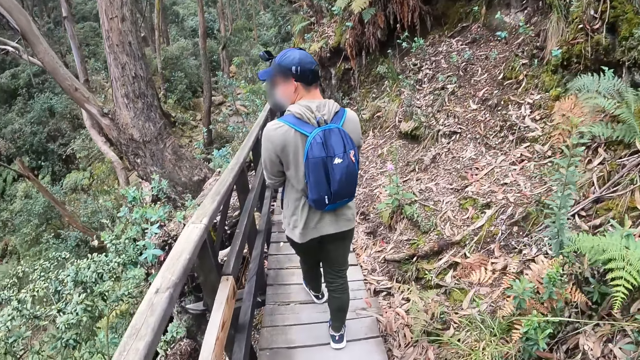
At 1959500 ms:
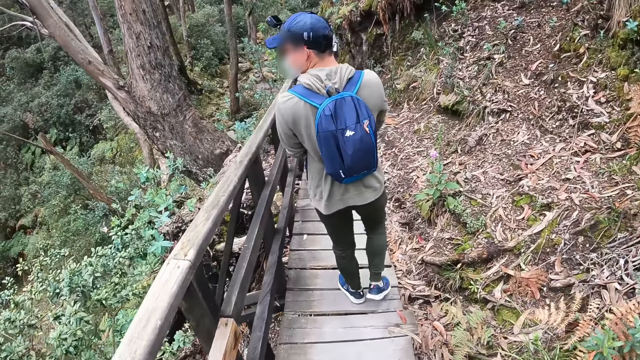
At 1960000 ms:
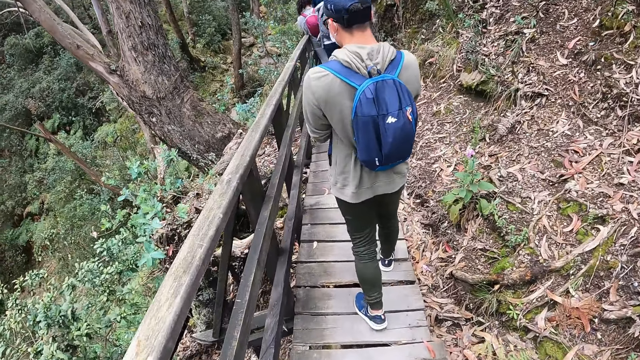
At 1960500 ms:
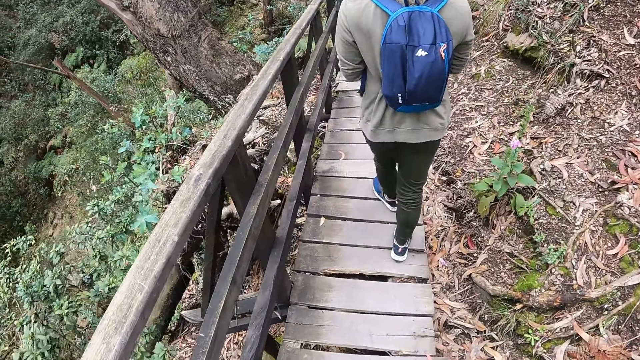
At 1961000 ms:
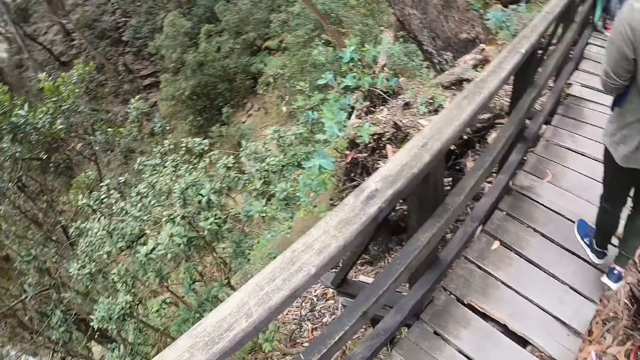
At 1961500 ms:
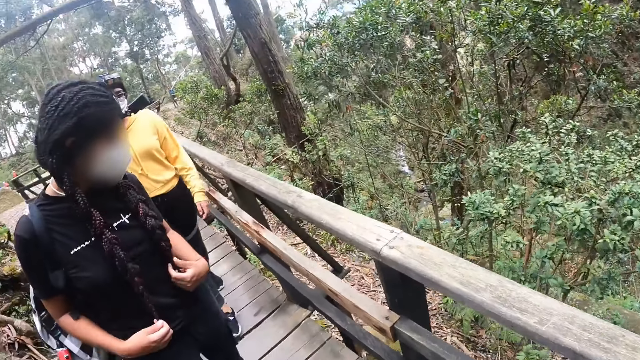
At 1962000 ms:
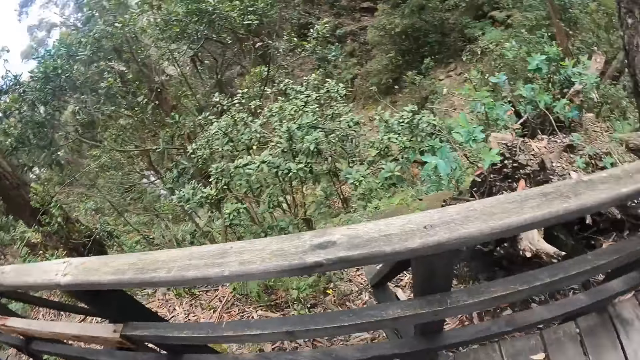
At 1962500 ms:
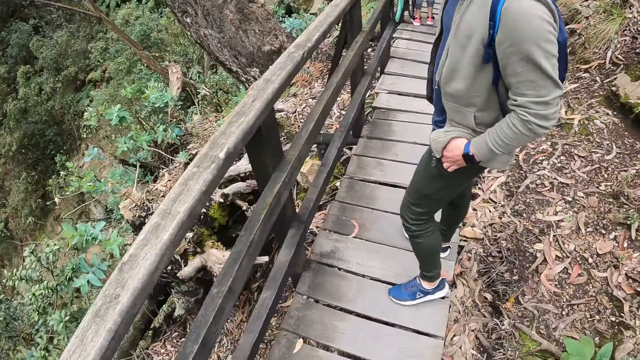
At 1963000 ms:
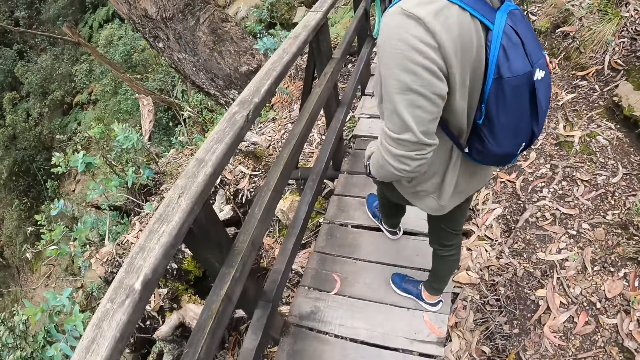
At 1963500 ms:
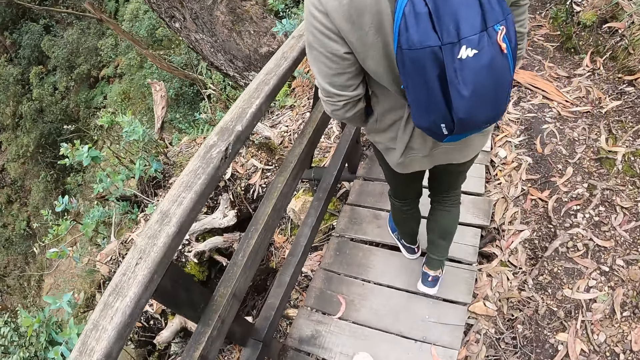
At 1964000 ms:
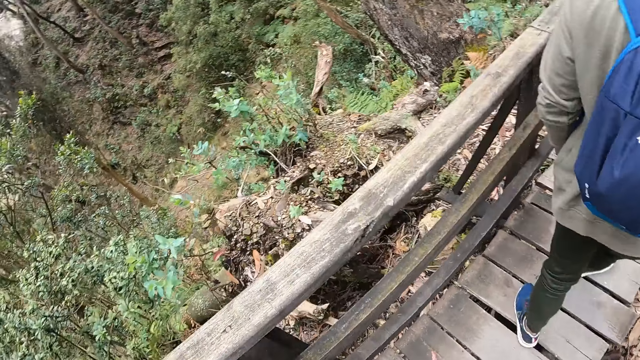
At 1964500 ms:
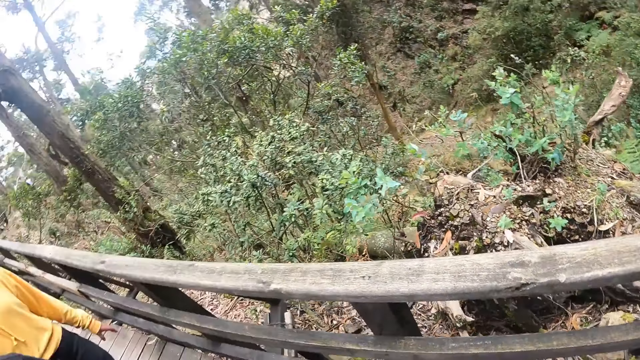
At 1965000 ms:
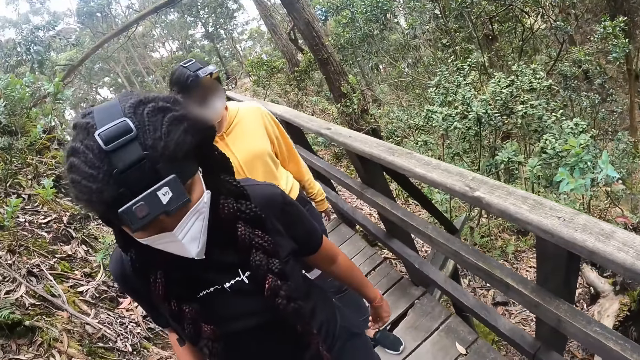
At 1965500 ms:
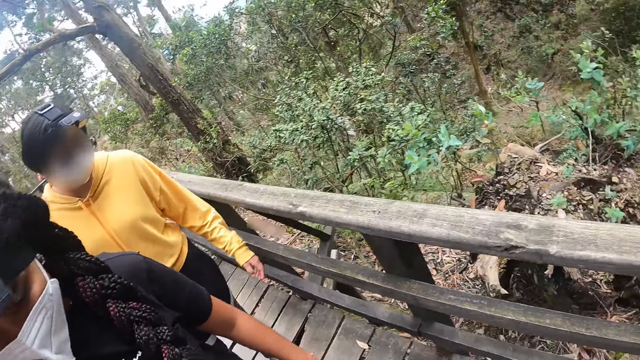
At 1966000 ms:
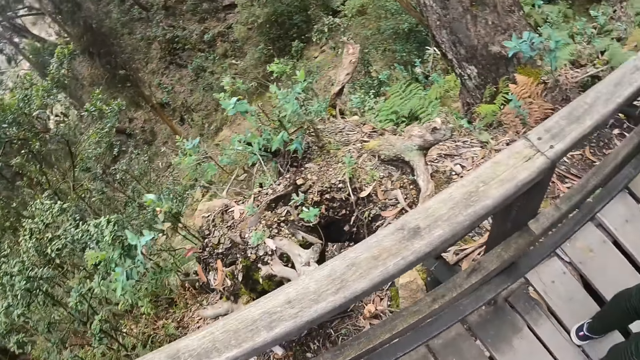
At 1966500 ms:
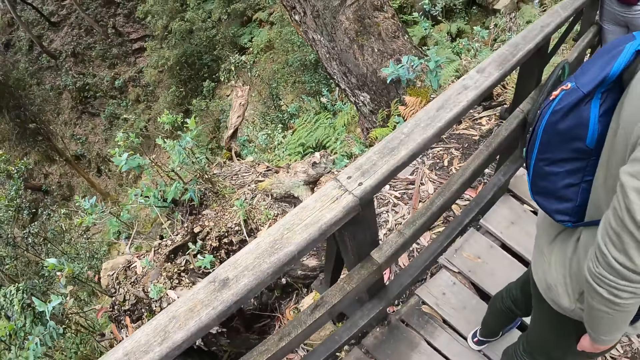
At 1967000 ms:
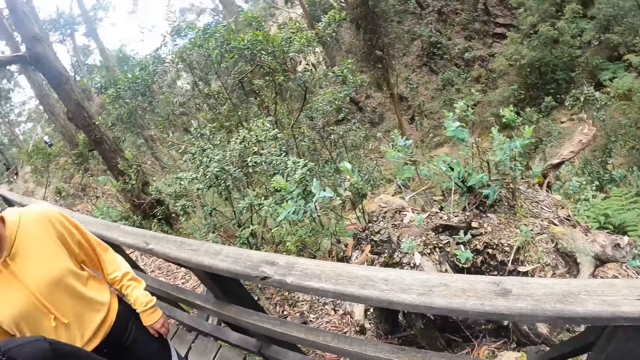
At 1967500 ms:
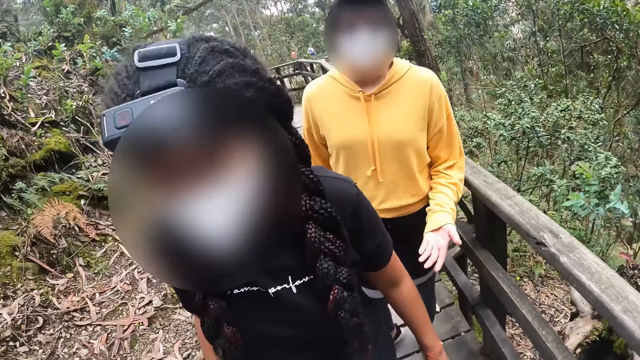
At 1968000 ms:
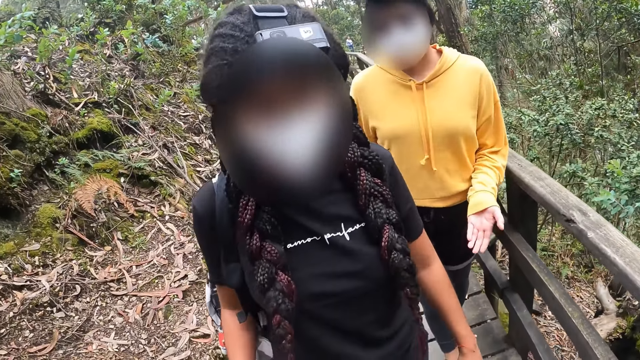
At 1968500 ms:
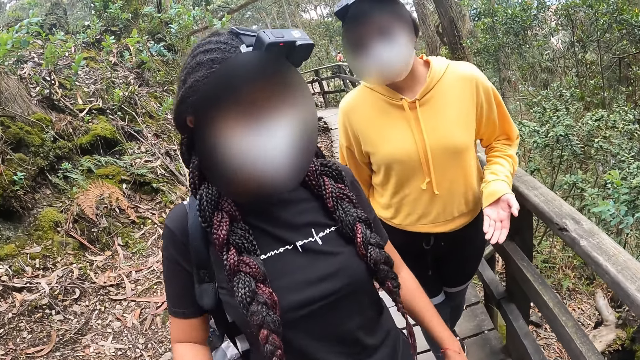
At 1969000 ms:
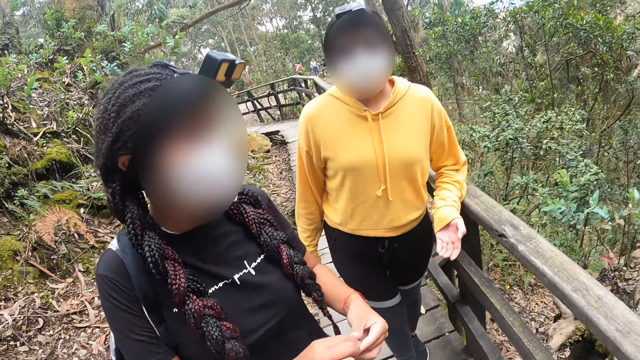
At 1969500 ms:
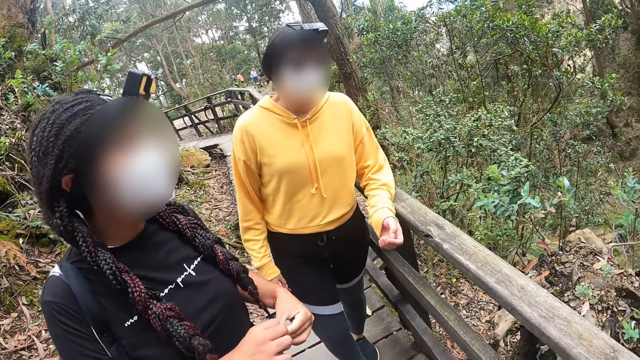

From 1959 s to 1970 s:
A woman and another woman walk across the walkway.

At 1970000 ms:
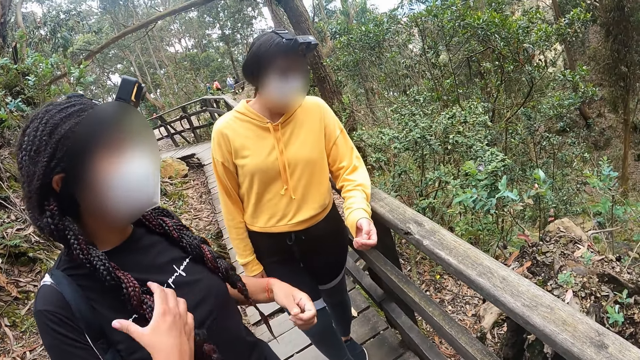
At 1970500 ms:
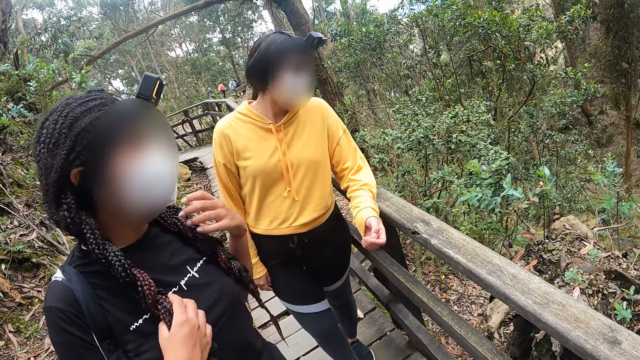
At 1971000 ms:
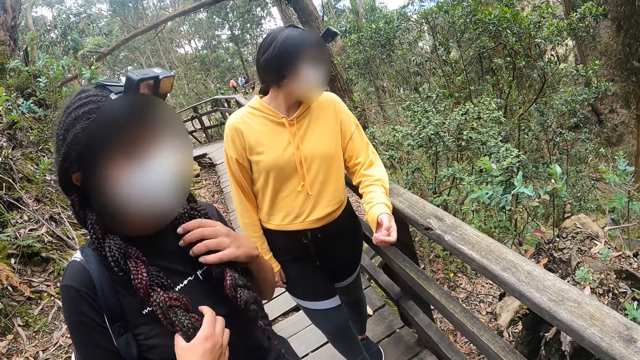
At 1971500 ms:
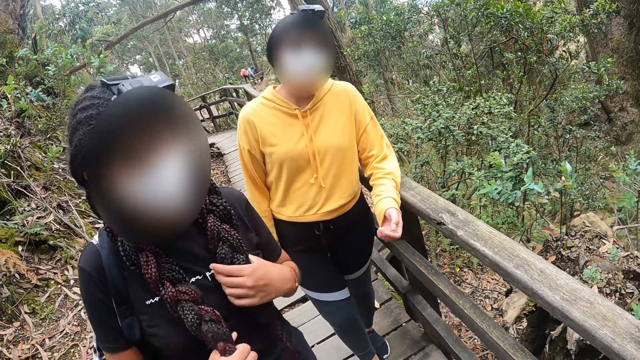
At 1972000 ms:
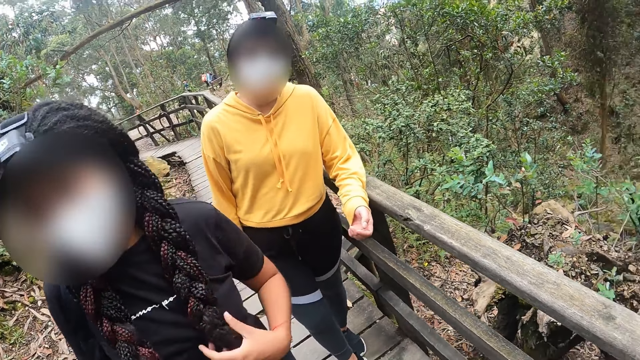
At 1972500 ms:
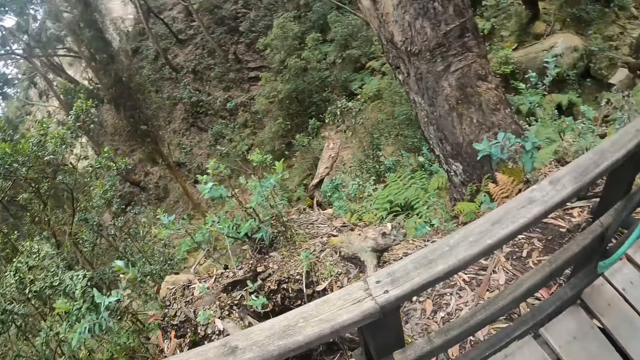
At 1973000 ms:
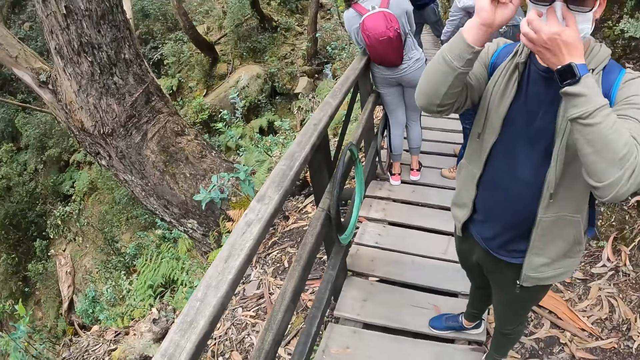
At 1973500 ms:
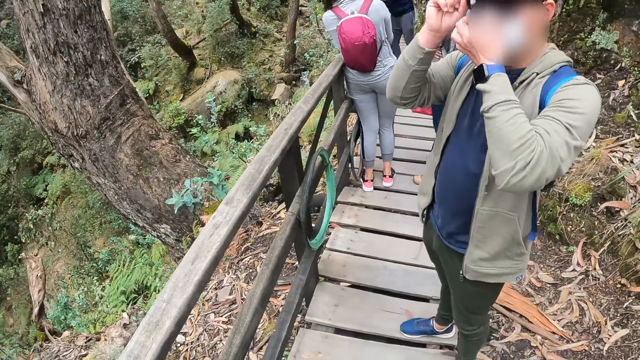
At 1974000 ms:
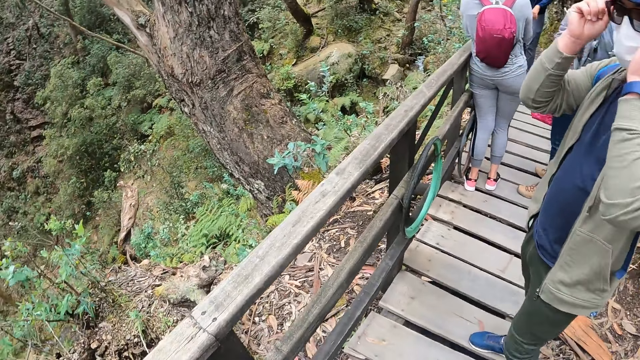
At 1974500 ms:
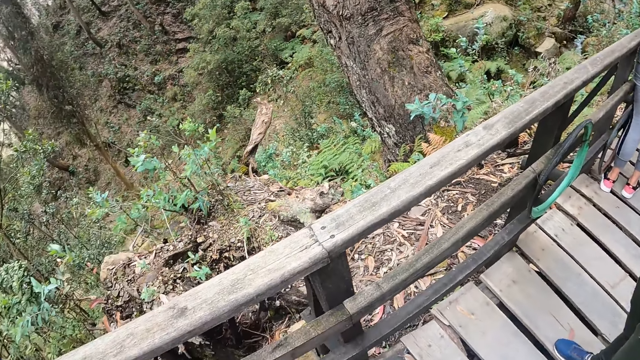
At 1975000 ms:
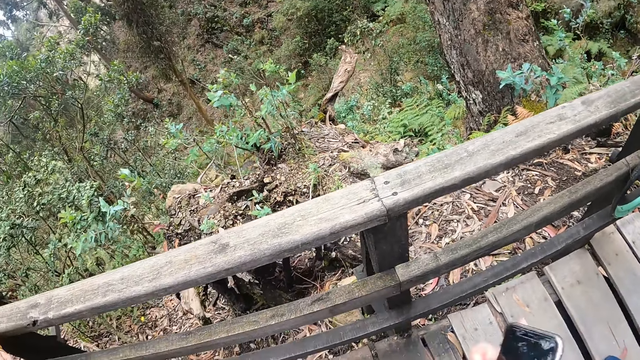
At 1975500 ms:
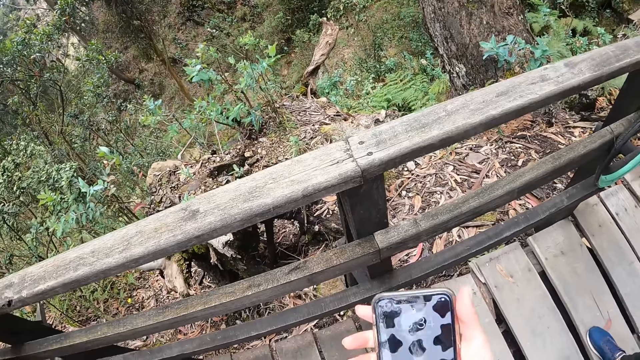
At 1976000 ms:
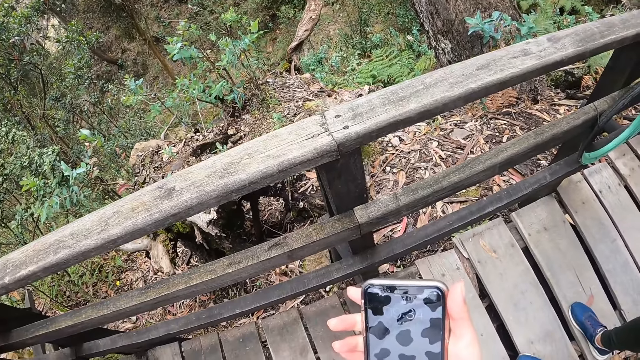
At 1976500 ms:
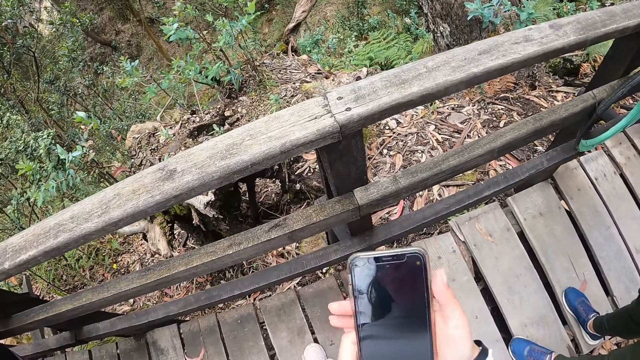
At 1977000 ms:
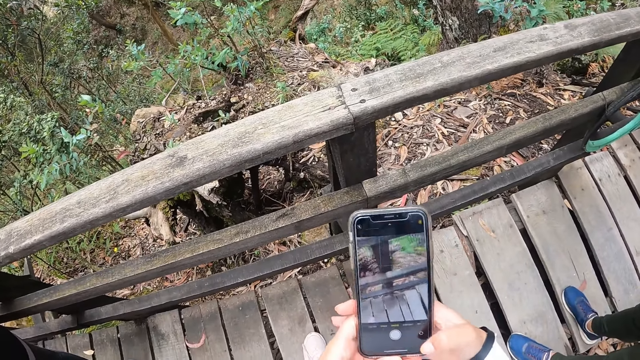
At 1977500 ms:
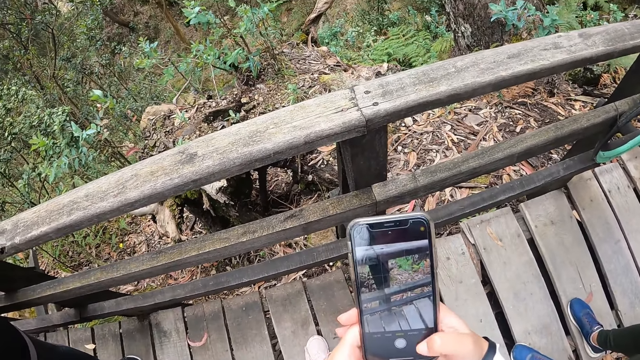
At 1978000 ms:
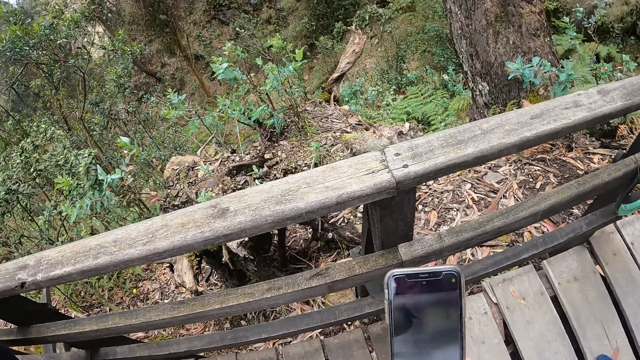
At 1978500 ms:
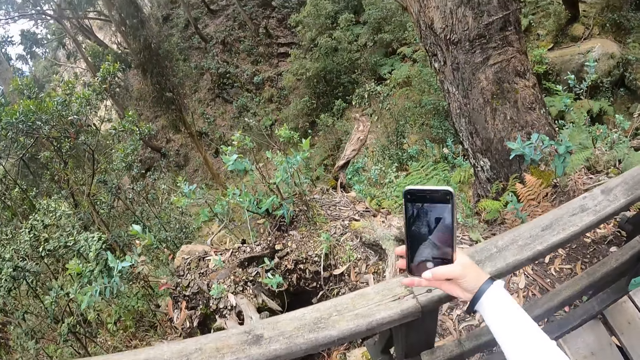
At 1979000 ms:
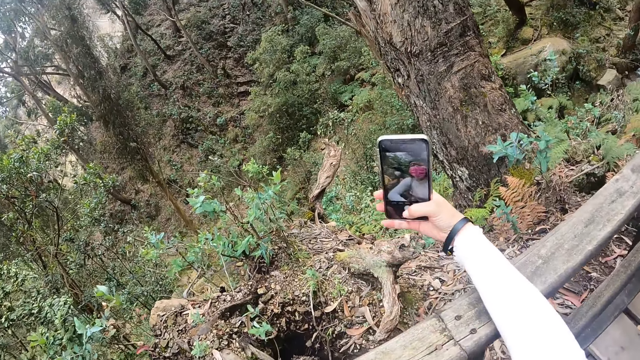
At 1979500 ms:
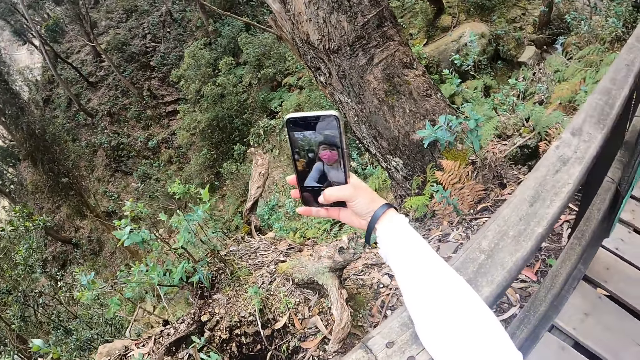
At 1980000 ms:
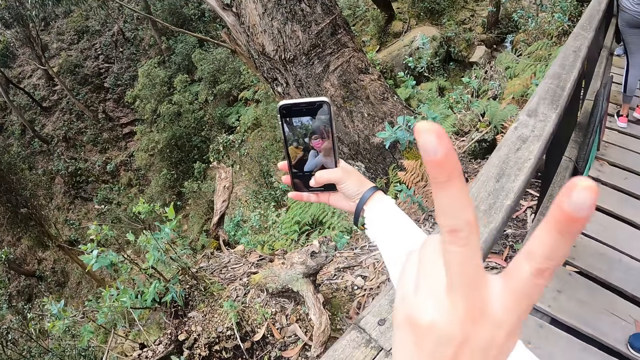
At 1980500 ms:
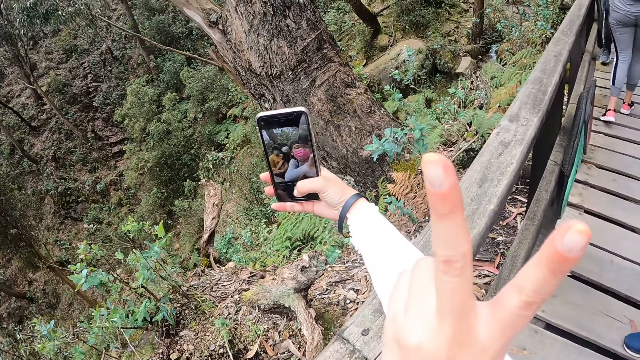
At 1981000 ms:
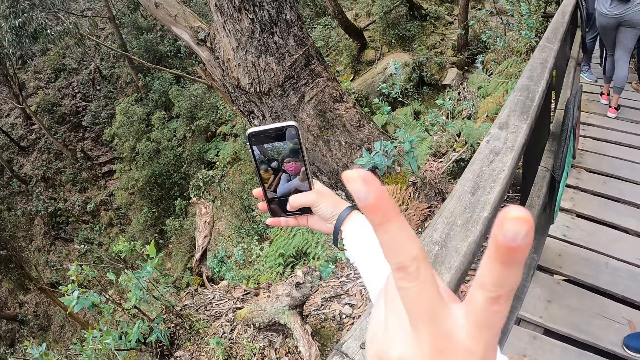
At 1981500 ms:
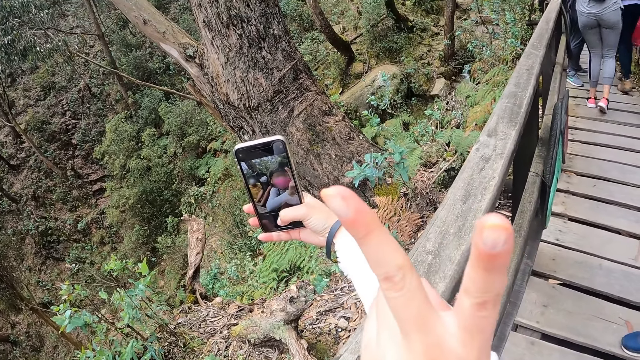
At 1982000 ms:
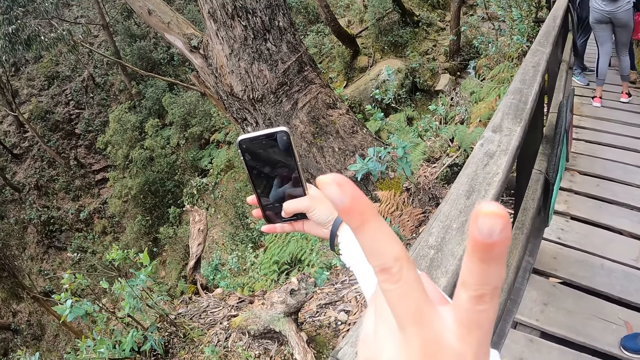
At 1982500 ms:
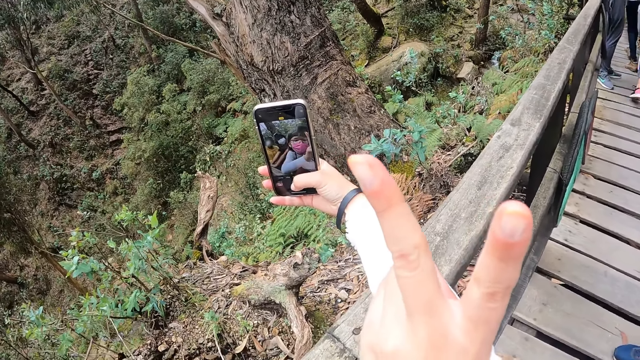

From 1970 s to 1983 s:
The man holds his glasses with both hands. The camera wearer operates the phone with her right hand. She holds the phone. She takes a photo with her right hand. She gesticulates with her left hand.
